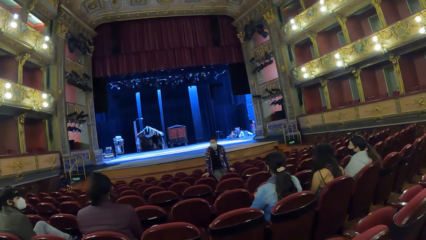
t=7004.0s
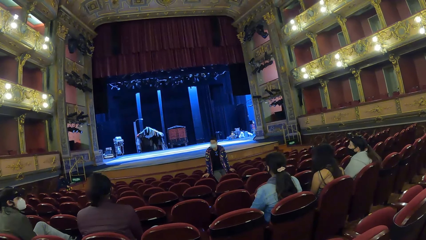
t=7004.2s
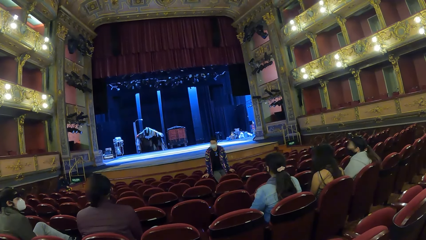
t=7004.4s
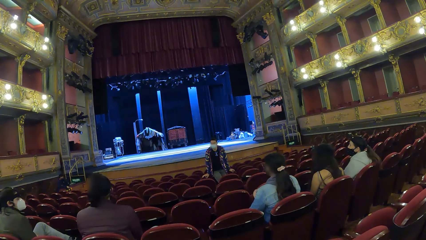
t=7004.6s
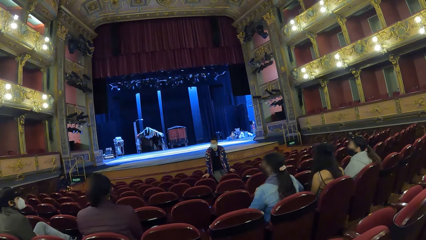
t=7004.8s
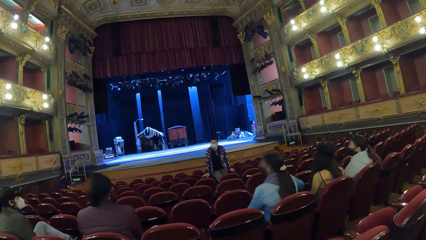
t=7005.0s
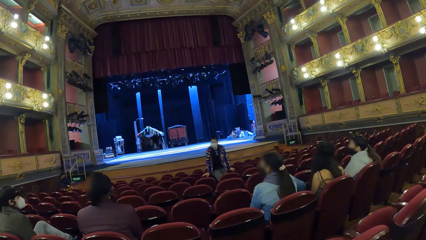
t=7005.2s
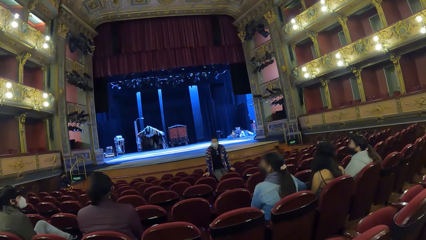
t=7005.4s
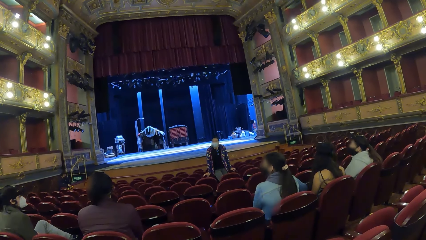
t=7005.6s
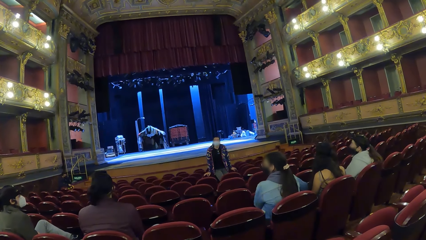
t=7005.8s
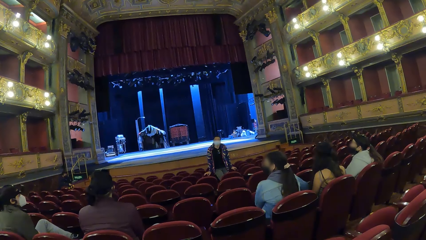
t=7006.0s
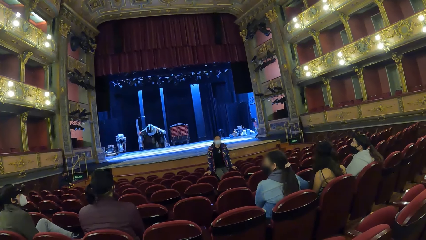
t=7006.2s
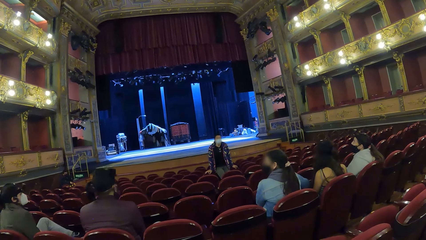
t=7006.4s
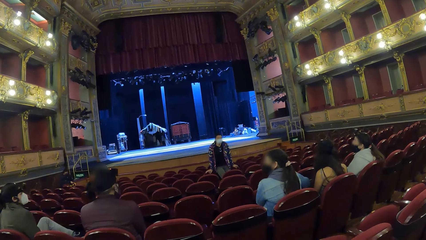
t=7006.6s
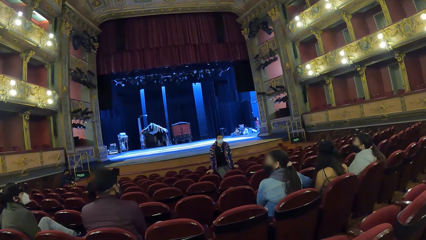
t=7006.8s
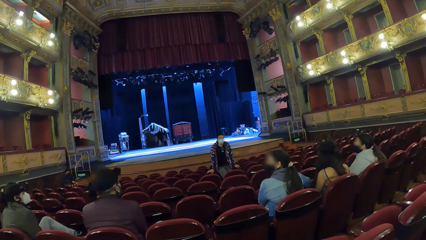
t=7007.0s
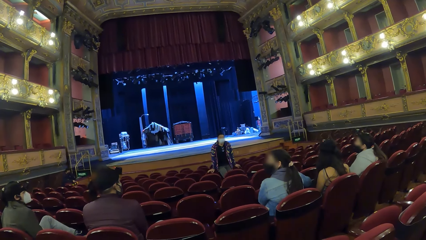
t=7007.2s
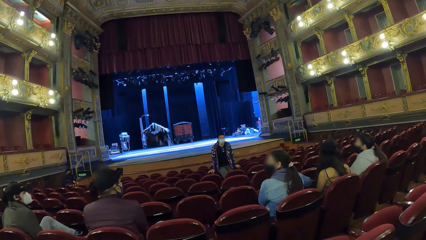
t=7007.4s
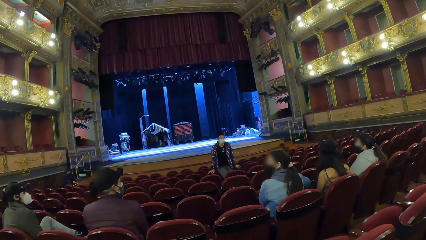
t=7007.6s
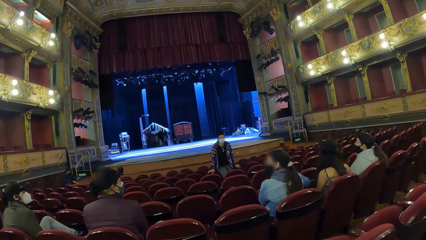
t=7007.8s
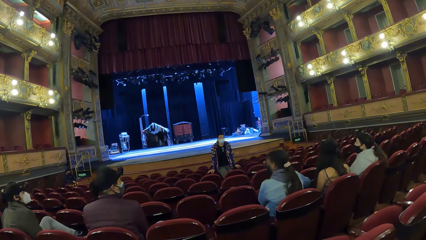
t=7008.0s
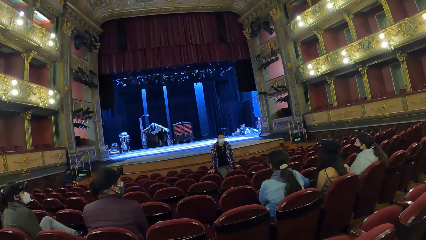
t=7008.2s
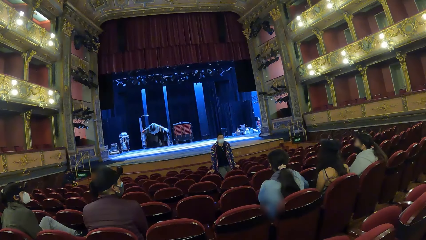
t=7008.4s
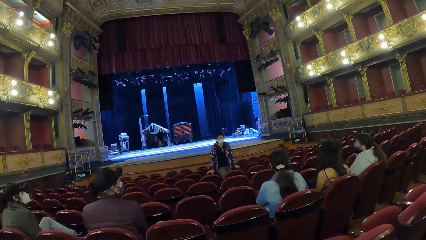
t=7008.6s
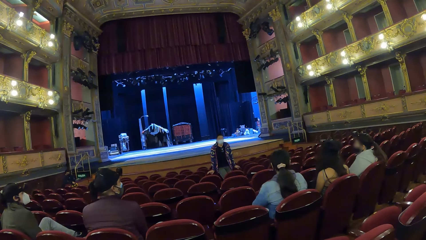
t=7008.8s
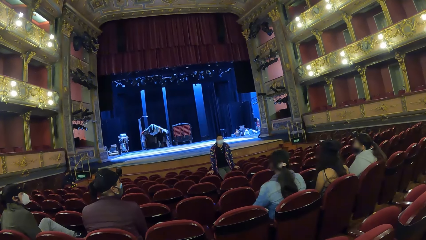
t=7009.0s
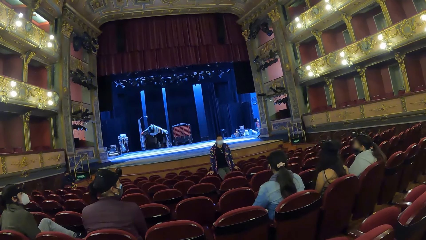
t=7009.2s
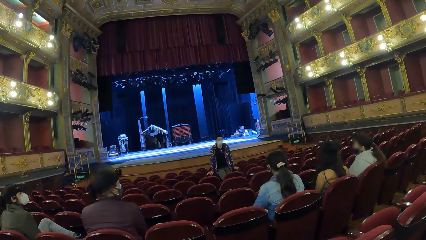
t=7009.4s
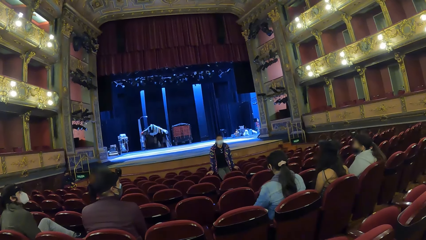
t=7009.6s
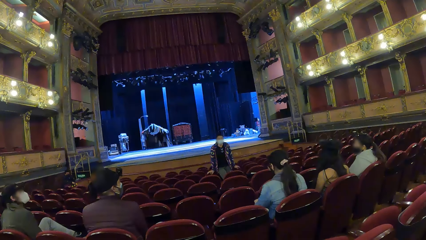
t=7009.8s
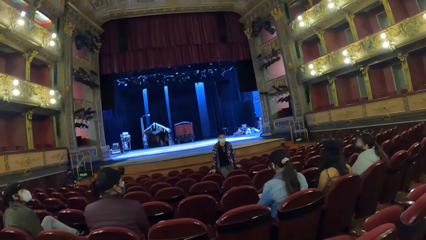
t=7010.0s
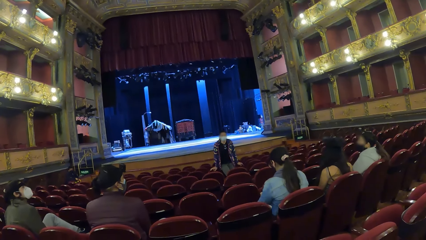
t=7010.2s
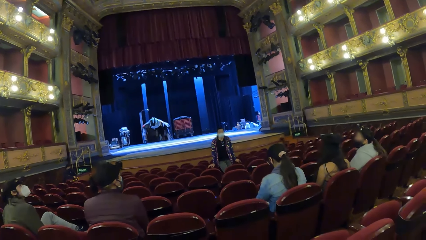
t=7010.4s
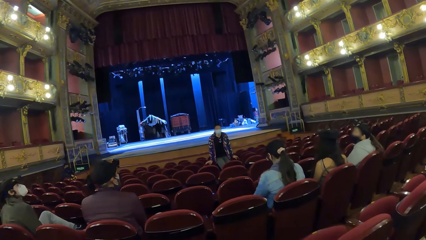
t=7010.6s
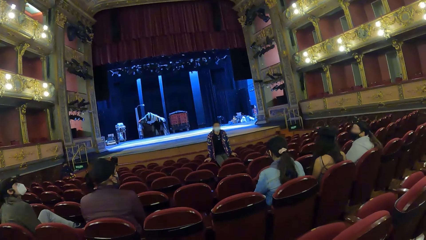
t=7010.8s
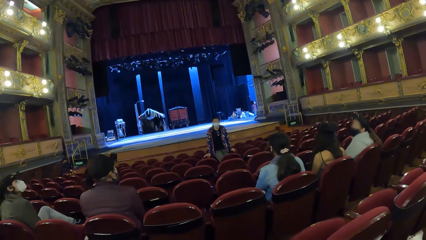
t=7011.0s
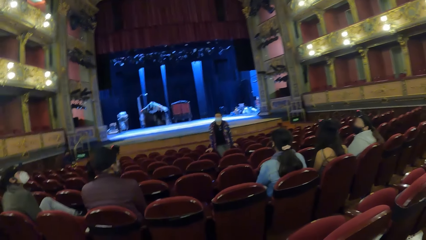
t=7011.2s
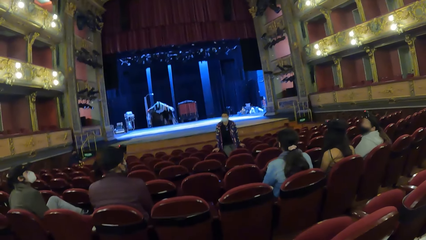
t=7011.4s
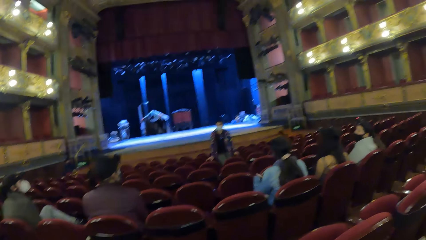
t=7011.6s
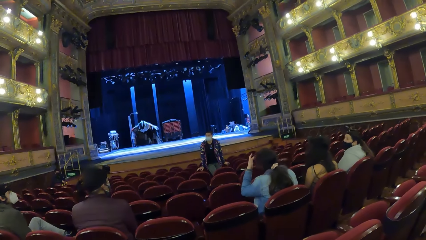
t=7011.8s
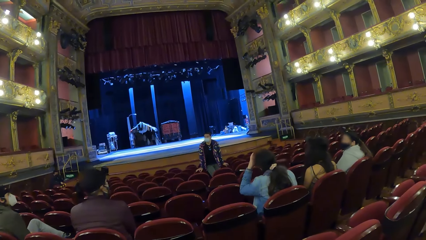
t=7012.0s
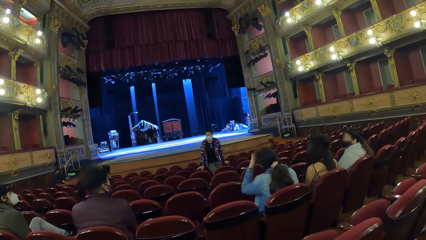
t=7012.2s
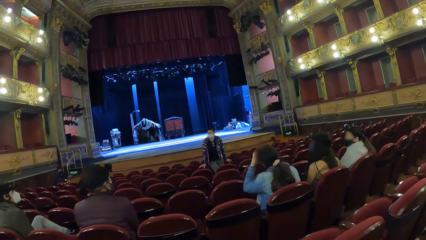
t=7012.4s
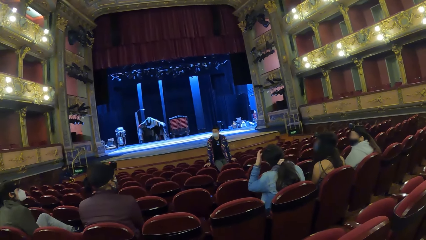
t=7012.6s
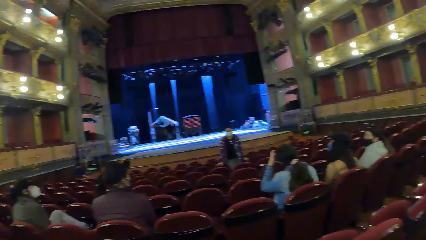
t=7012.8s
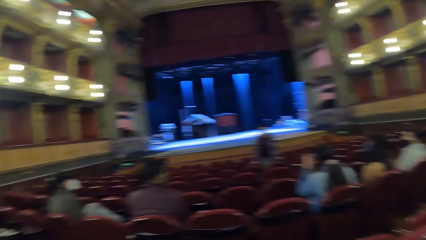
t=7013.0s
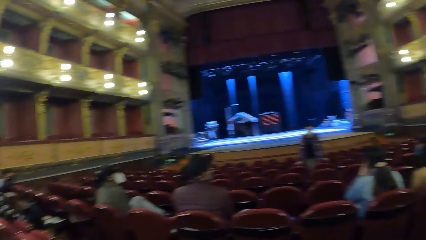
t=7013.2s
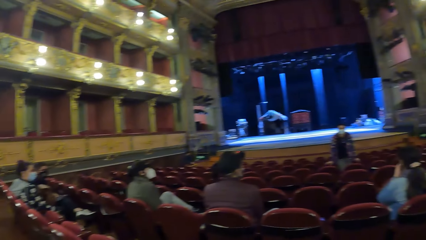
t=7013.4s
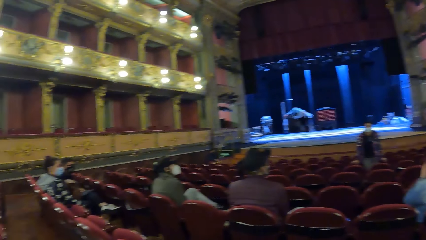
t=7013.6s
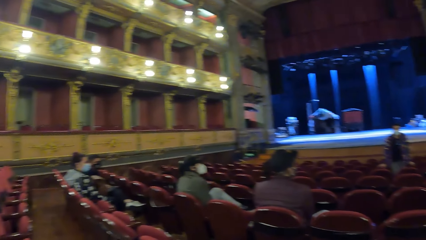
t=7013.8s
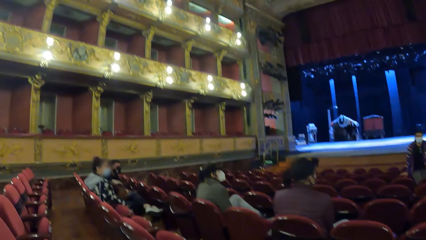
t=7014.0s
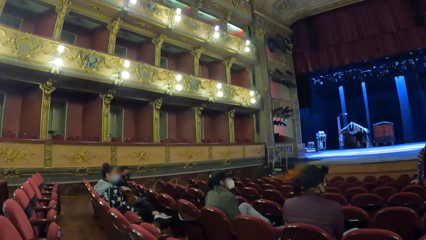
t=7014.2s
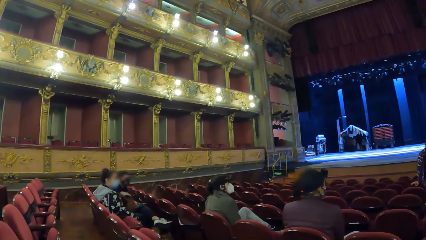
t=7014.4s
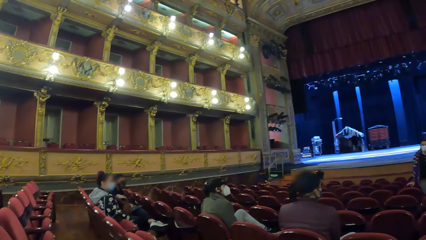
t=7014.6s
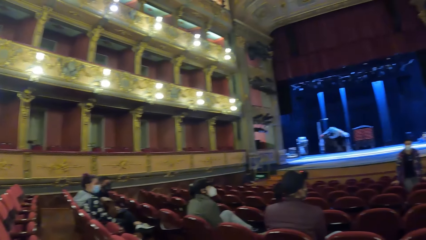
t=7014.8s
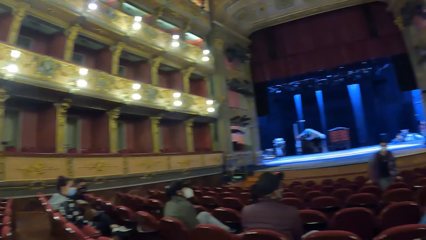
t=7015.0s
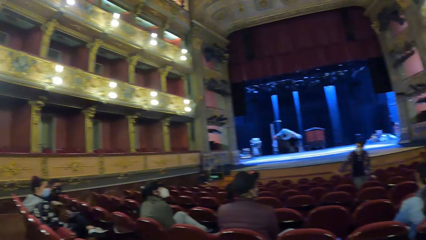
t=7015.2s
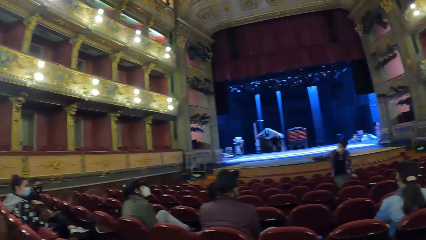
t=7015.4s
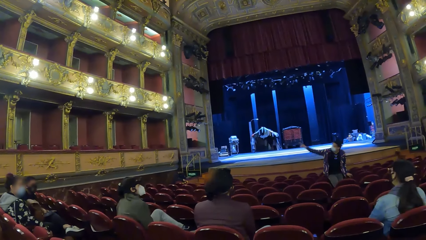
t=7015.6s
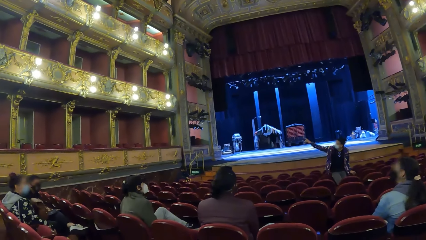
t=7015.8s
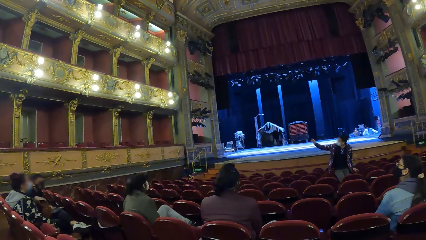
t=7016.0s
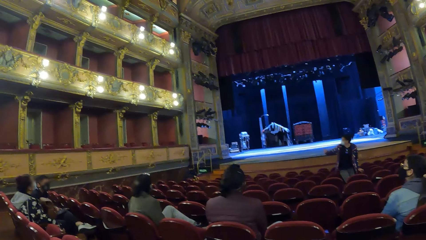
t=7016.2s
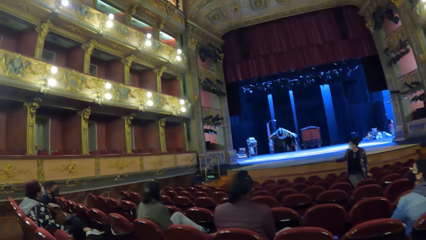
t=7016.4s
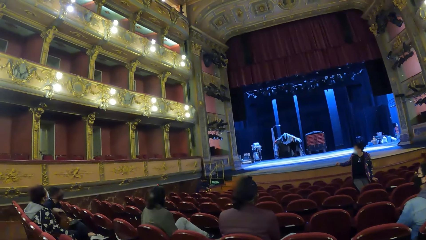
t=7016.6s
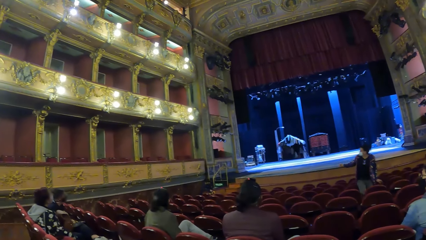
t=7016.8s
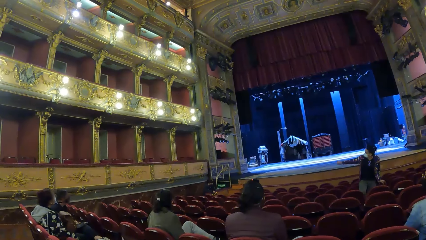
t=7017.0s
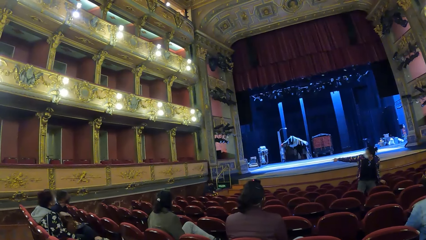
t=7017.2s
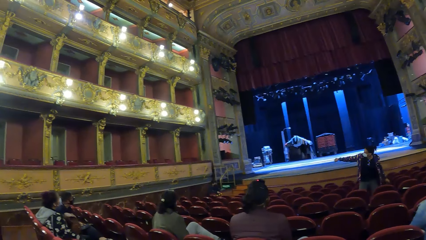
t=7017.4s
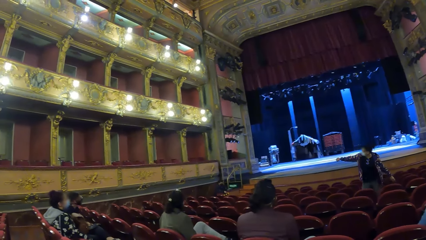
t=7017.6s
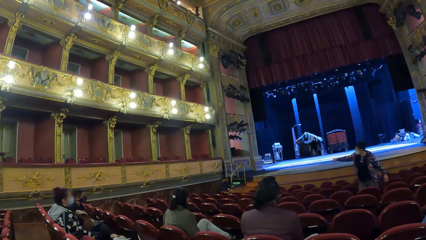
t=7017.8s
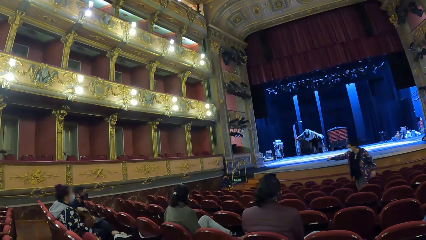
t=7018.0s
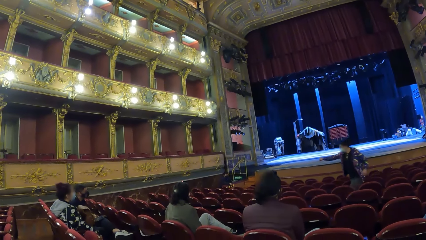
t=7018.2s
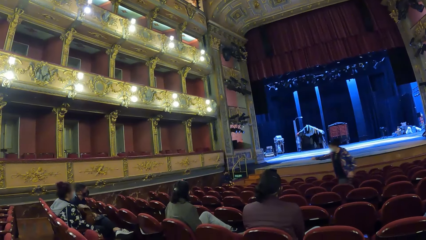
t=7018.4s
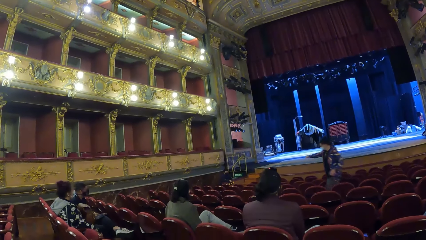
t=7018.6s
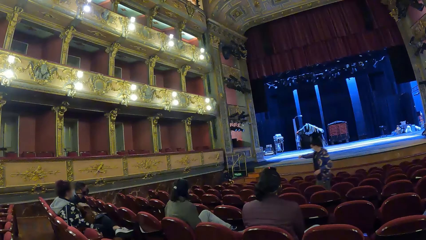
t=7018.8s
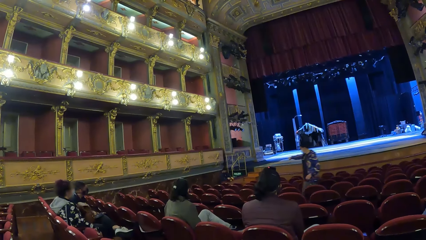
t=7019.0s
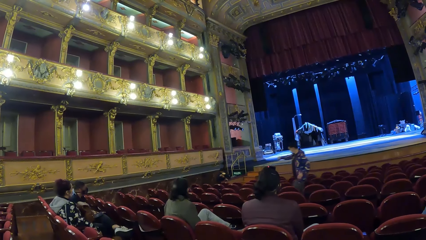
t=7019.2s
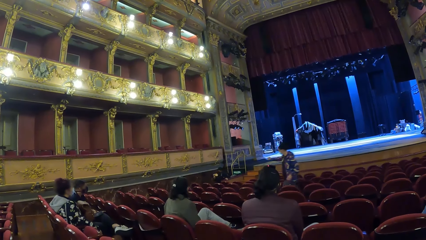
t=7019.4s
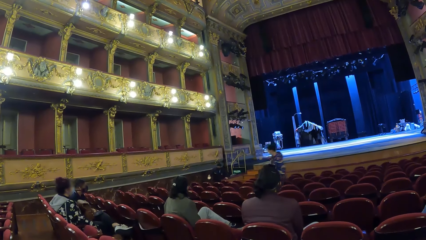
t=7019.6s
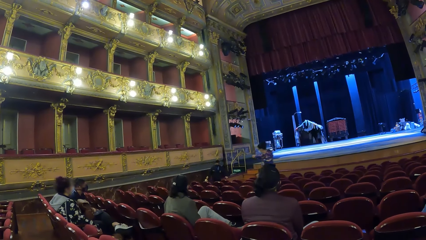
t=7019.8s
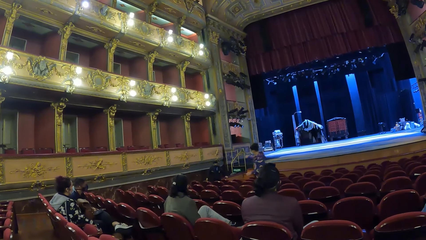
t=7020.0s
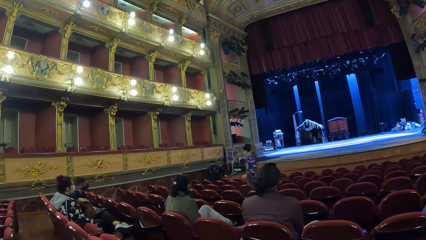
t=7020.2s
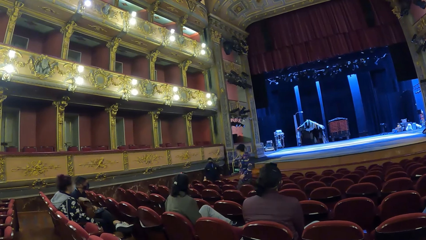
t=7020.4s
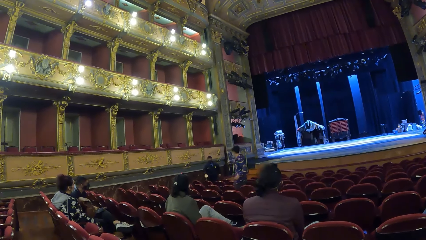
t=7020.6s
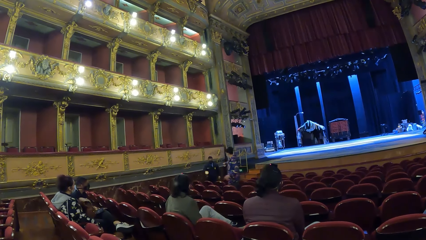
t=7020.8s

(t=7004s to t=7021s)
The woman itches her head with her left hand. The man points his right hand in the air. The man walks in the hall.
